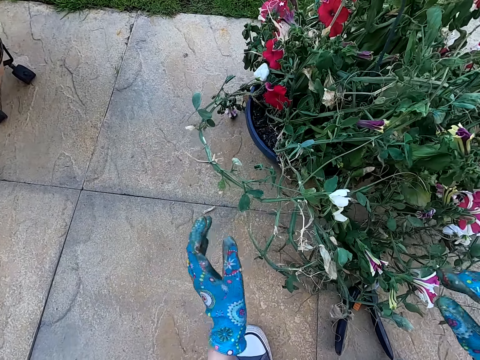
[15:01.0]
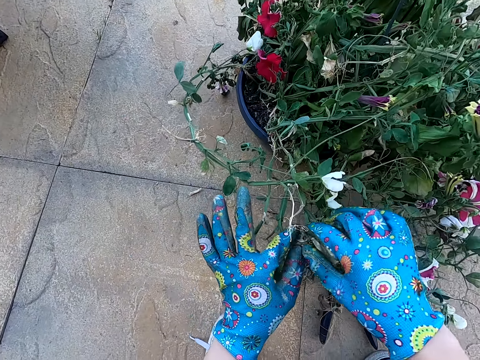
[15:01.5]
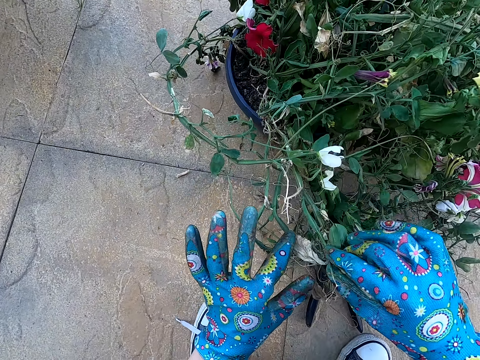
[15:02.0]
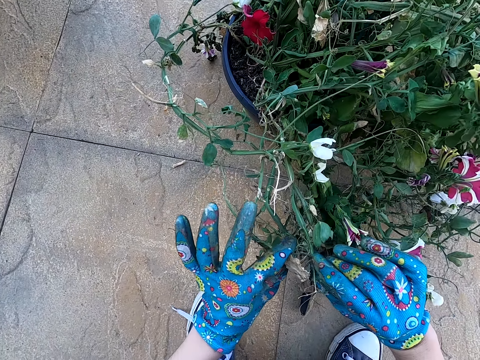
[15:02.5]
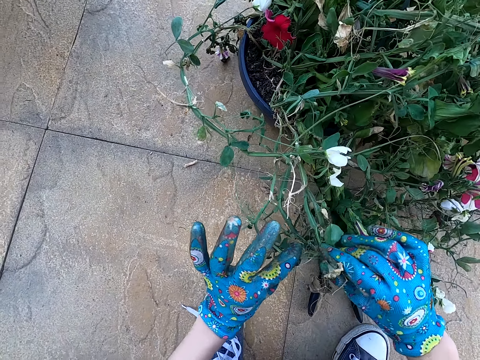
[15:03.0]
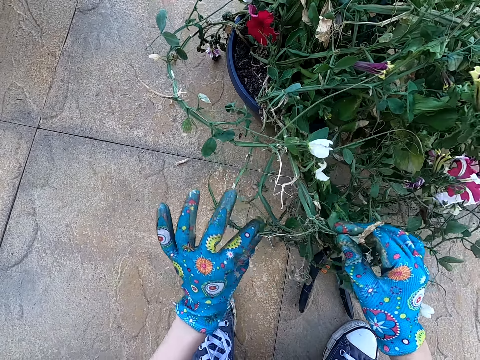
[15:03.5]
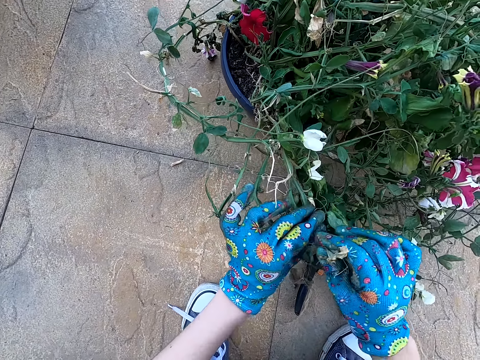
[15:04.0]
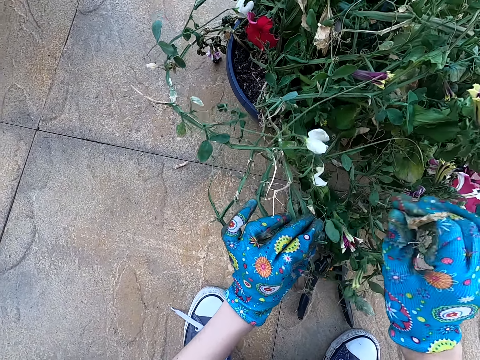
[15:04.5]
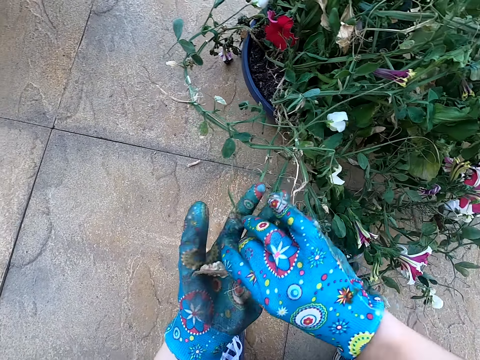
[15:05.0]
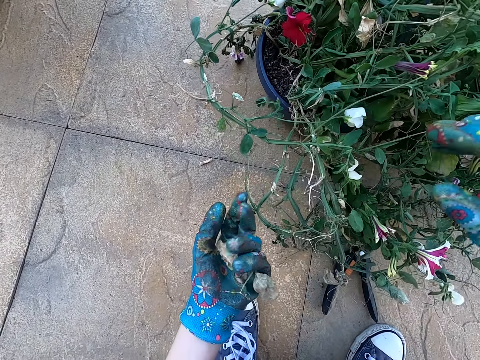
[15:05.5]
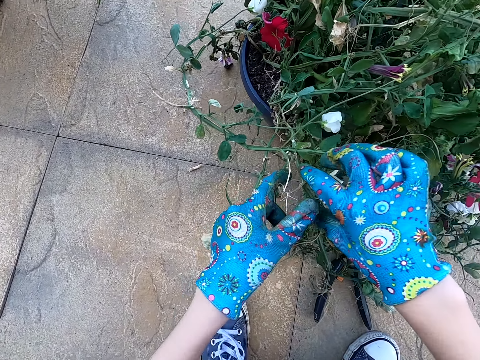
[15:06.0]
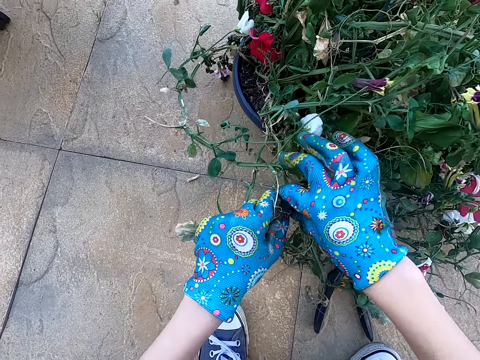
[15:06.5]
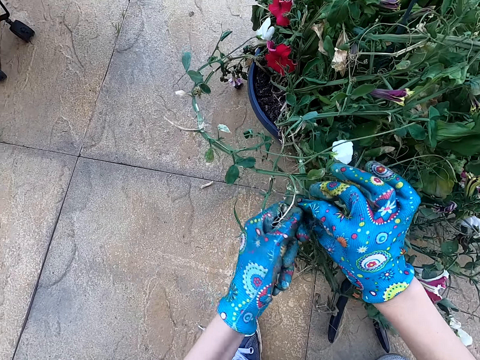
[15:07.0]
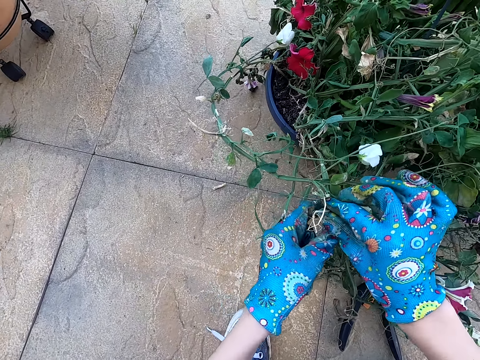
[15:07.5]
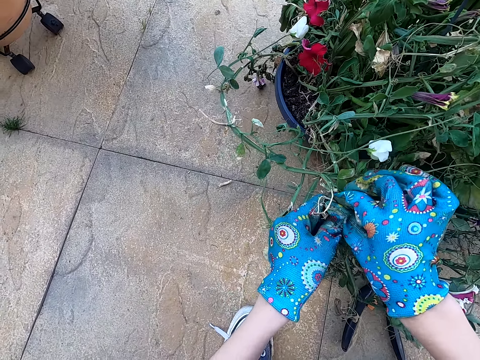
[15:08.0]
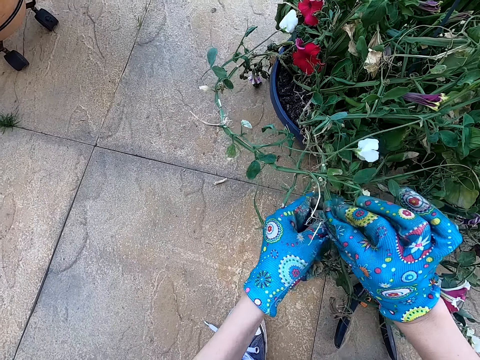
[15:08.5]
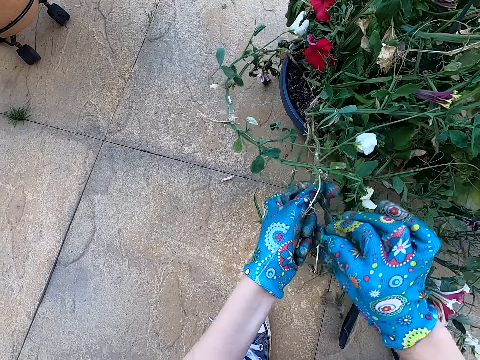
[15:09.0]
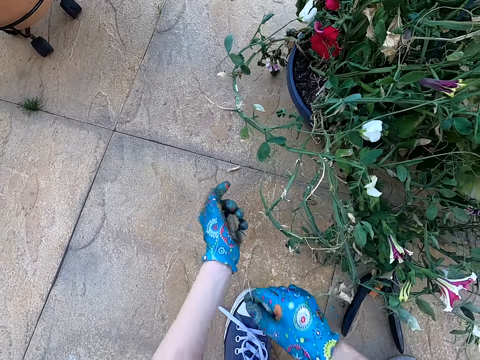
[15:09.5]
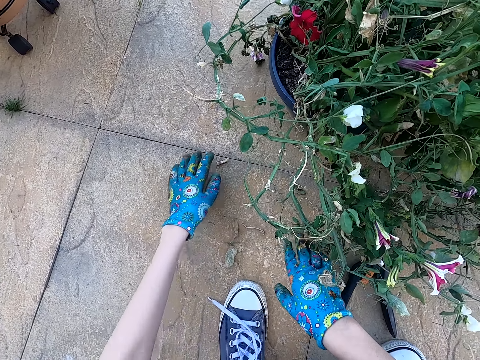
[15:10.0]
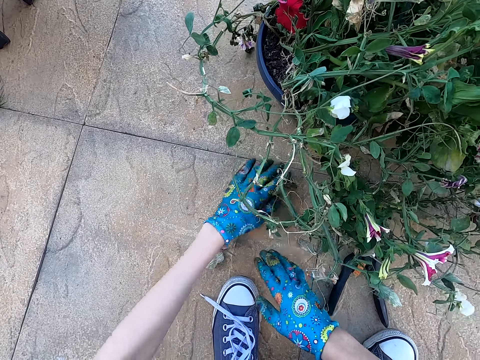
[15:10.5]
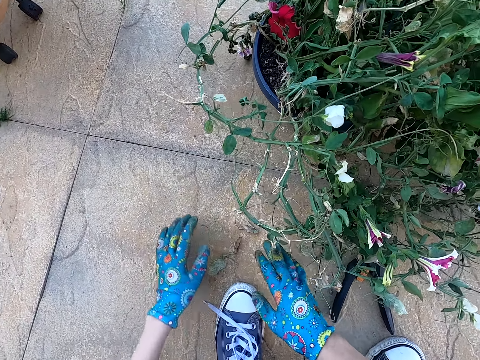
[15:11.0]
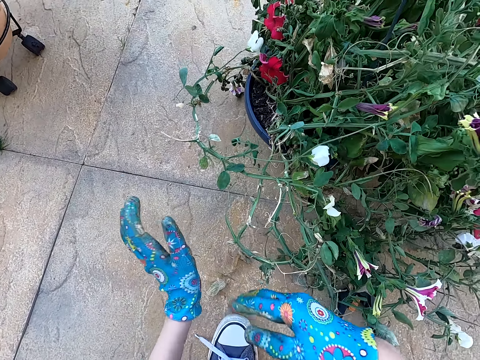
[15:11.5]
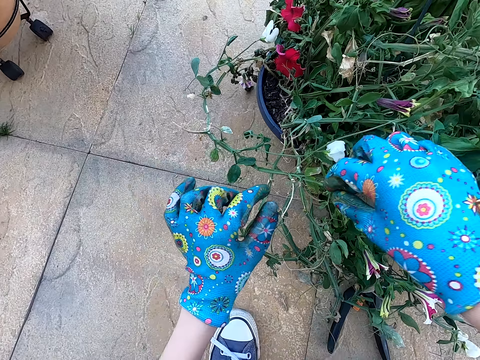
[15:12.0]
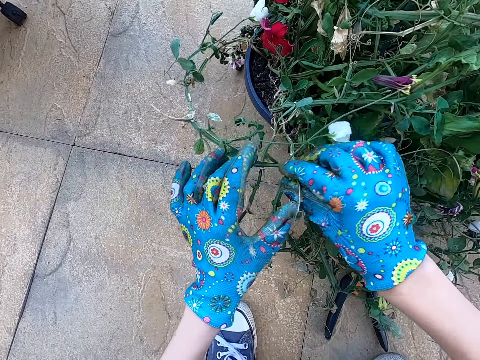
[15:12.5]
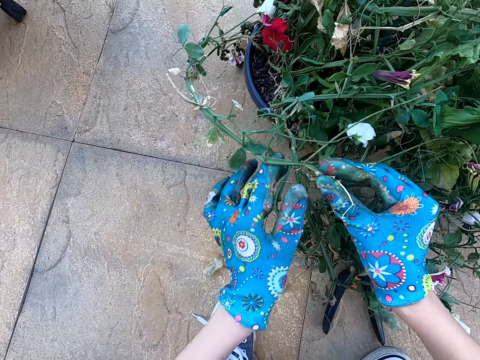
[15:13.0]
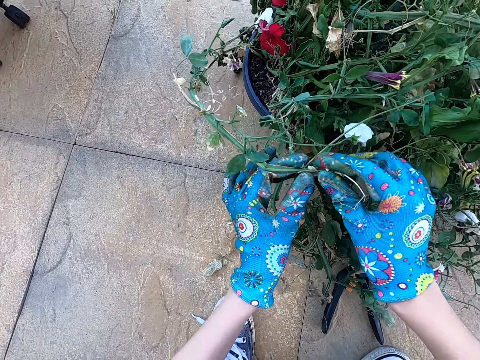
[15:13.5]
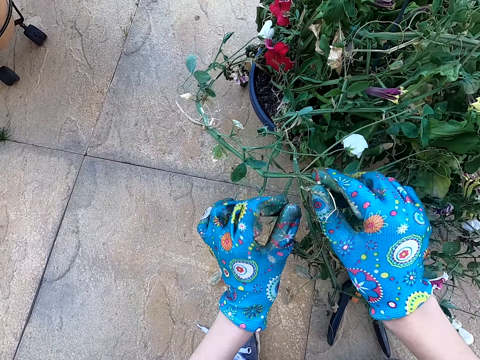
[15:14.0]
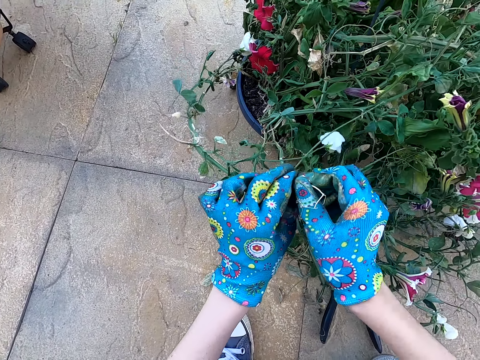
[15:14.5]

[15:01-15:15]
The camera wearer cuts the dry house plant branch with her right hand. She plucks a dry leaf from the plant. She holds the dry house plant branch with her left hand. She holds the house plant with her hands. She breaks a stem from the plant. She collects the house plant leaves on the ground. She holds the house plant with her hands.

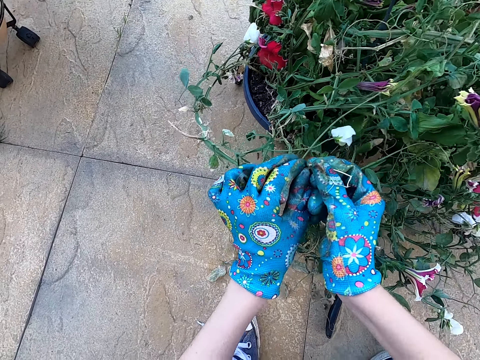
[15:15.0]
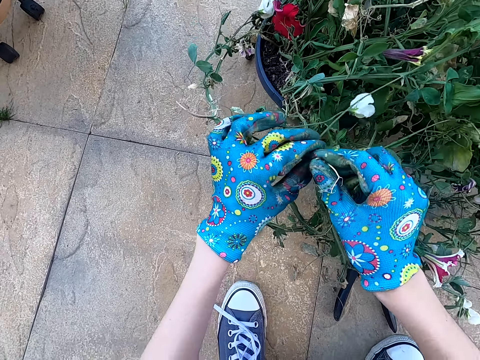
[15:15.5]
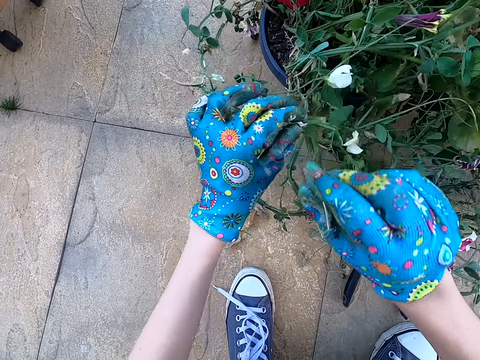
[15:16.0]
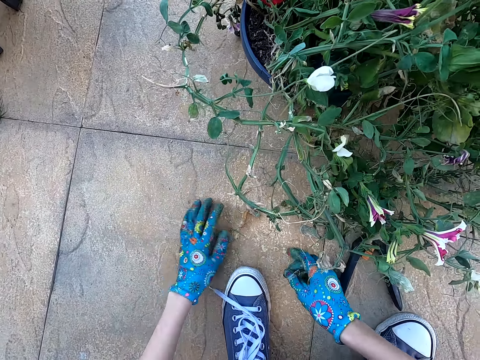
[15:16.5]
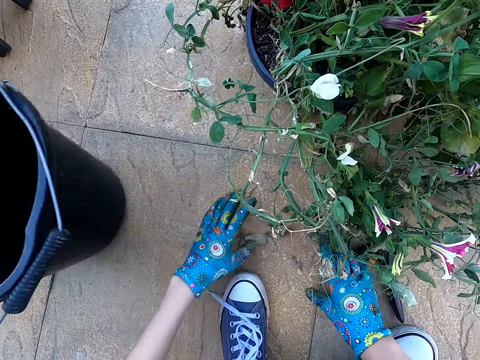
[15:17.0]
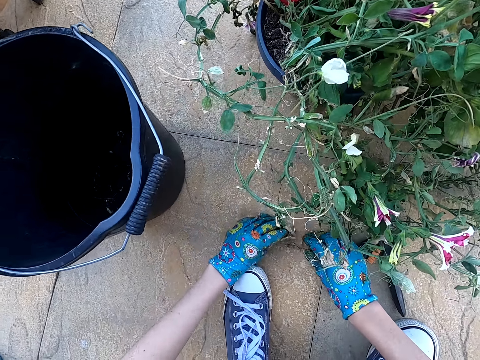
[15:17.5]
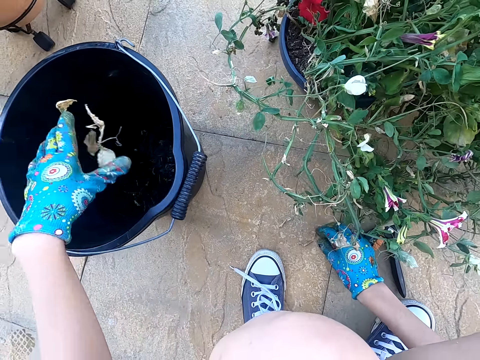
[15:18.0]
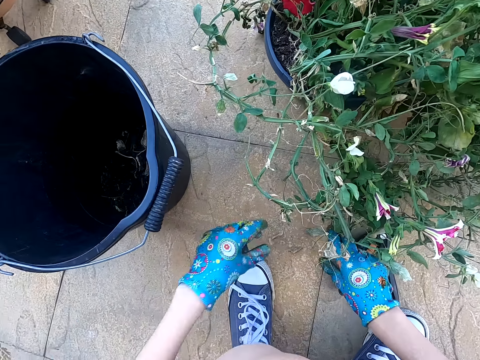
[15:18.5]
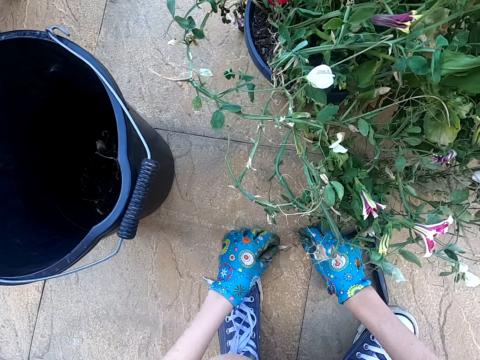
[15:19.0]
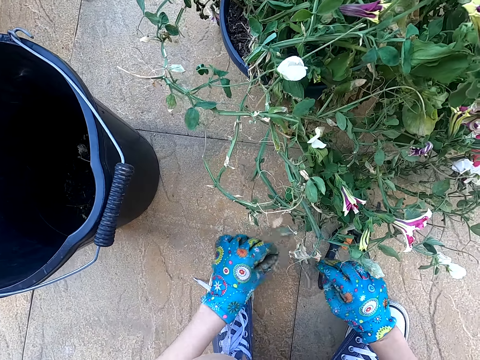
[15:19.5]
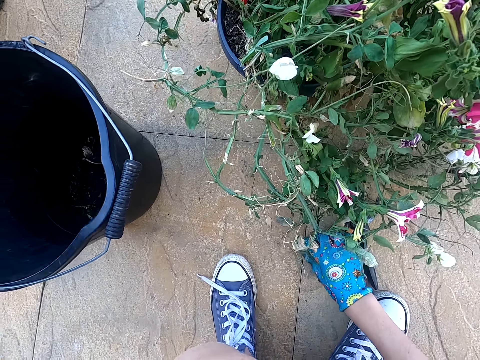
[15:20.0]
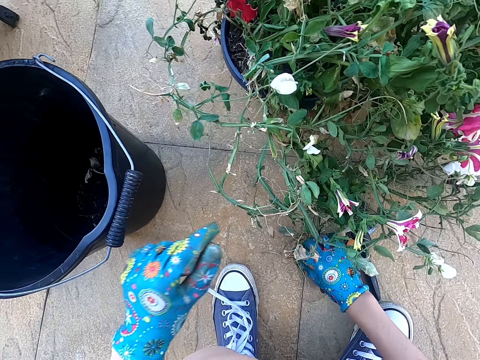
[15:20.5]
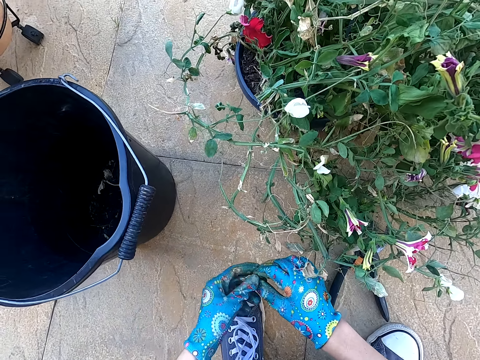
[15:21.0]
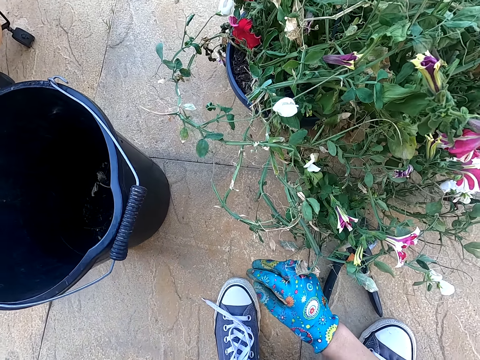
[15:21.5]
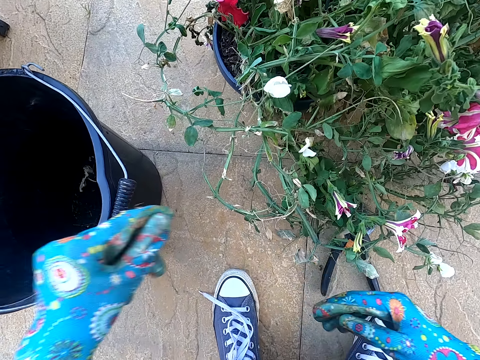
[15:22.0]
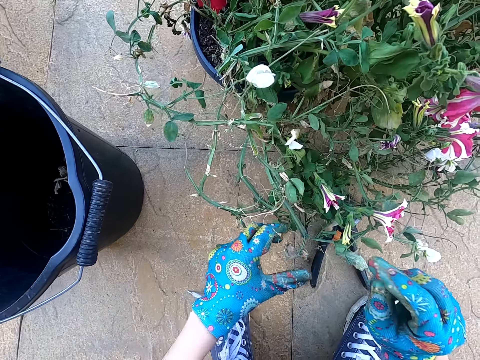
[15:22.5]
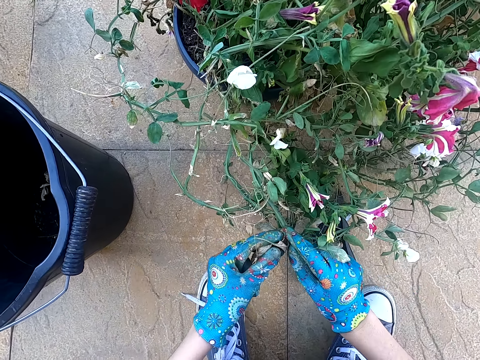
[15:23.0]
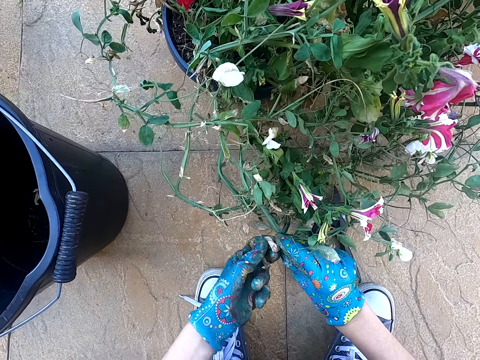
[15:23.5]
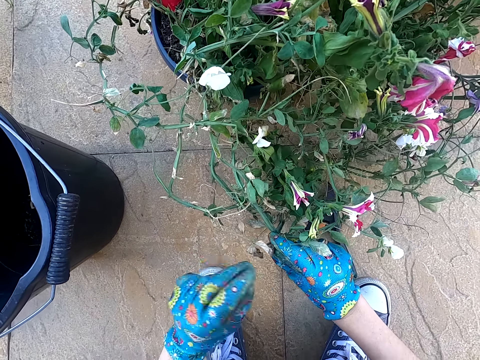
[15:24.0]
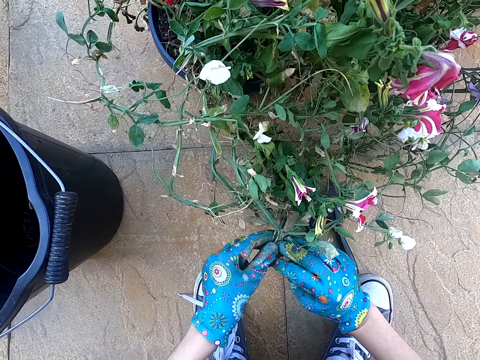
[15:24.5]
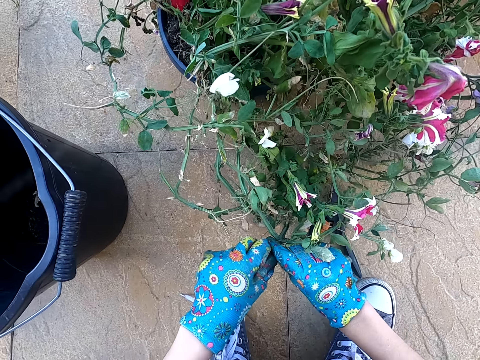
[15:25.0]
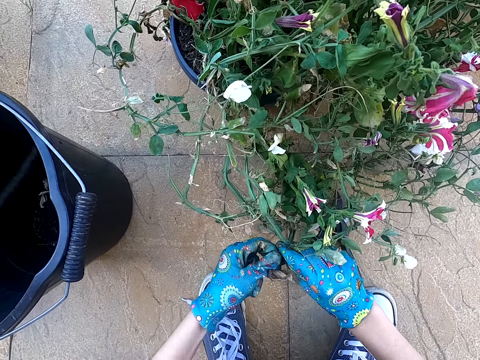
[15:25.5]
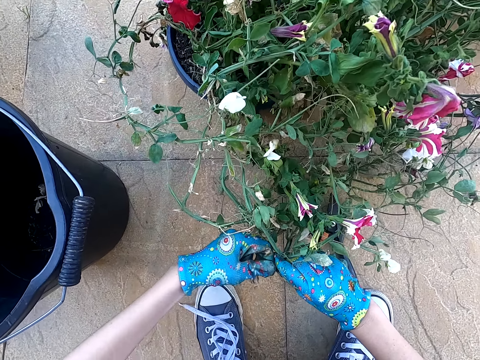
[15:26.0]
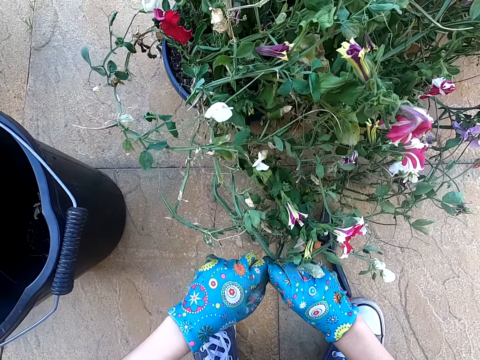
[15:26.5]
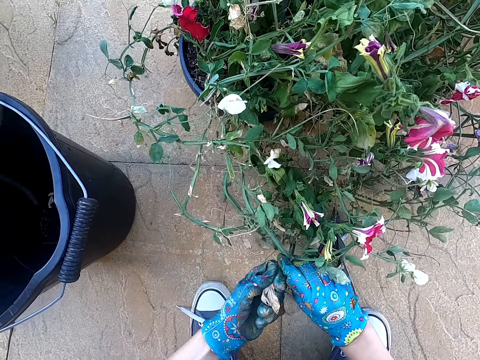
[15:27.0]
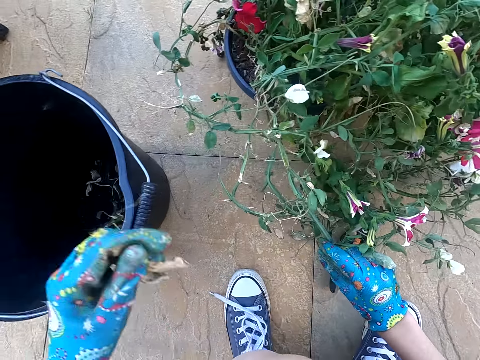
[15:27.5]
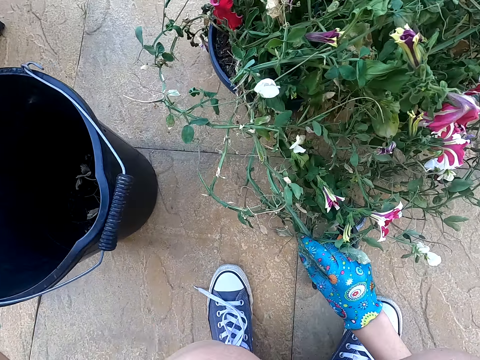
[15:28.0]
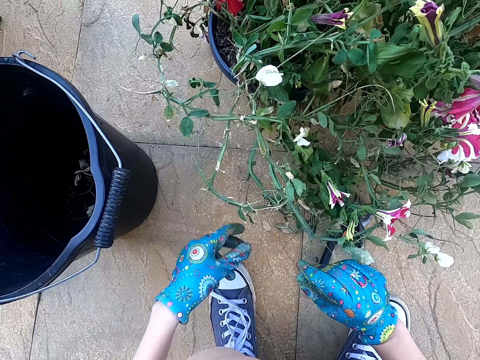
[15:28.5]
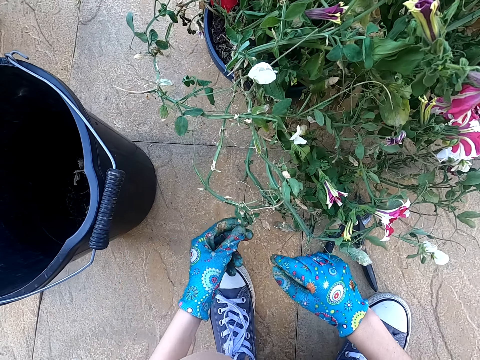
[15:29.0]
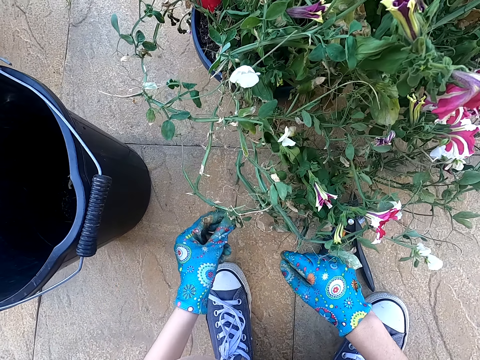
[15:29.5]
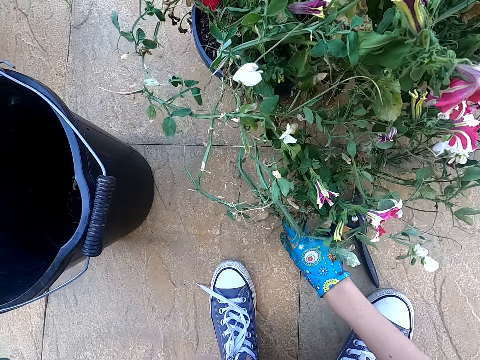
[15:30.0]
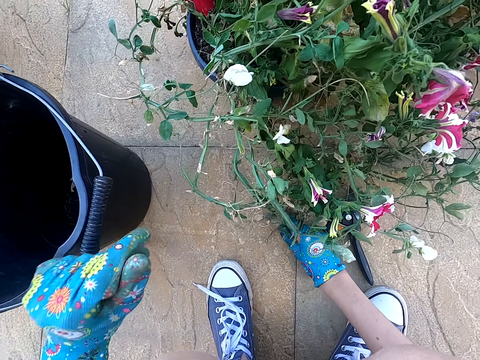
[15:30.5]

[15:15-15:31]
The camera wearer cuts the dry house plant branch from the plant with her right hand. A person places a bucket near the camera wearer. The camera wearer puts the dry house plant leaves in the dustbin. She collects the house plant leaves on the ground. She holds the house plant with her hands. She plucks a dry leaf from the plant. She cuts the dry house plant branch with her left hand. She puts the dry house plant branch in the dustbin. She places a leaf in the bucket.
